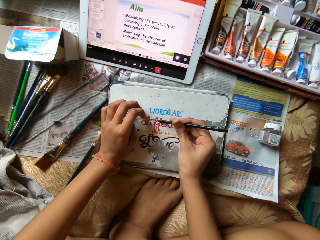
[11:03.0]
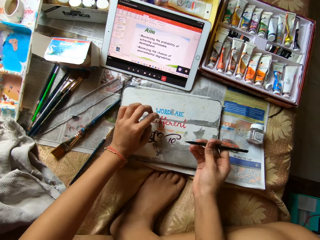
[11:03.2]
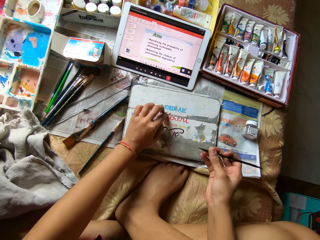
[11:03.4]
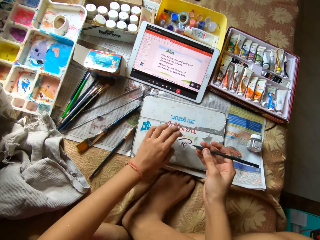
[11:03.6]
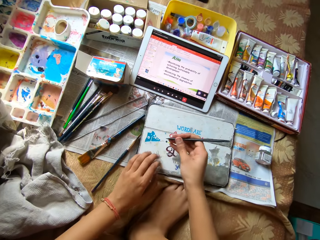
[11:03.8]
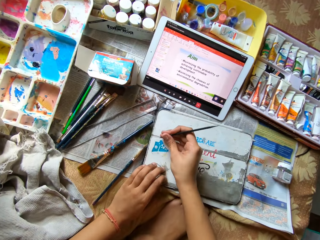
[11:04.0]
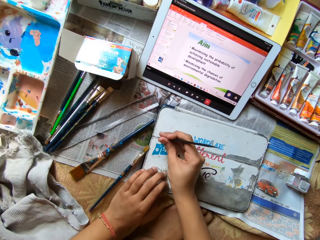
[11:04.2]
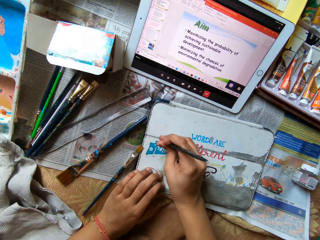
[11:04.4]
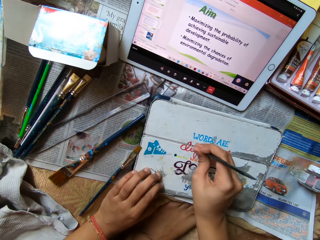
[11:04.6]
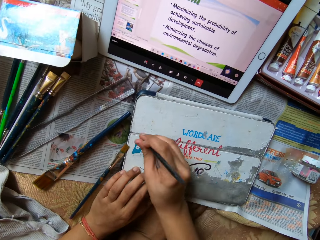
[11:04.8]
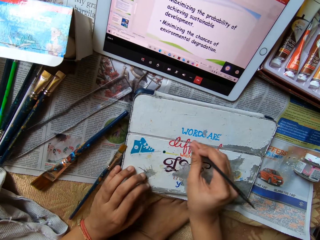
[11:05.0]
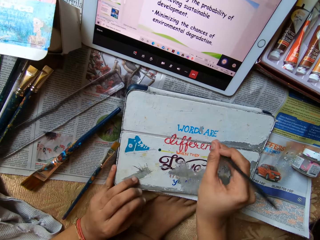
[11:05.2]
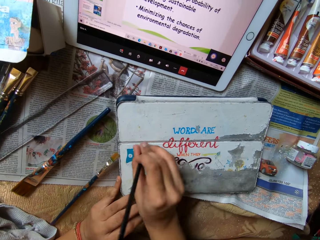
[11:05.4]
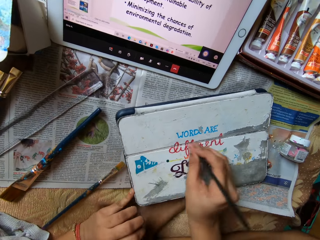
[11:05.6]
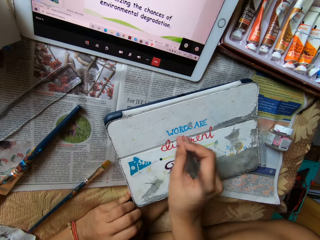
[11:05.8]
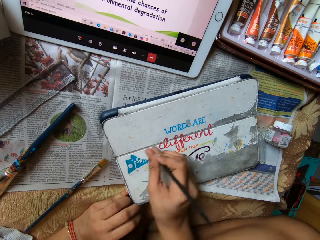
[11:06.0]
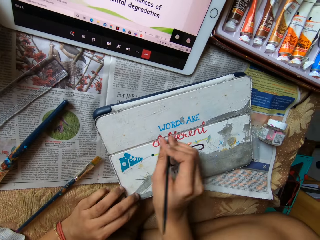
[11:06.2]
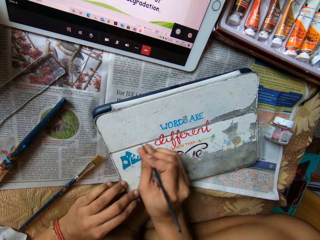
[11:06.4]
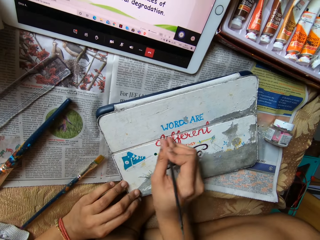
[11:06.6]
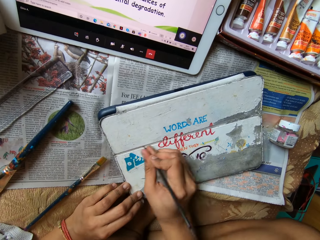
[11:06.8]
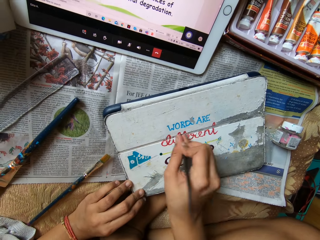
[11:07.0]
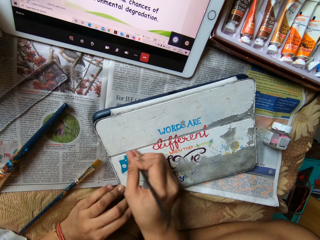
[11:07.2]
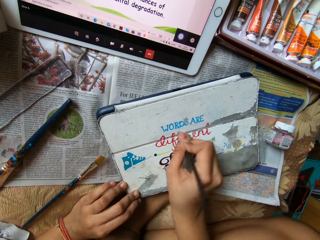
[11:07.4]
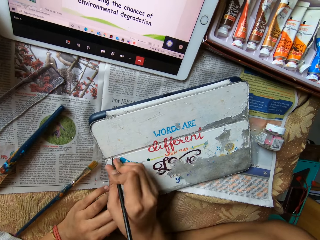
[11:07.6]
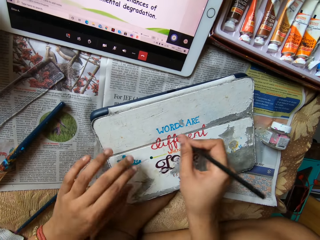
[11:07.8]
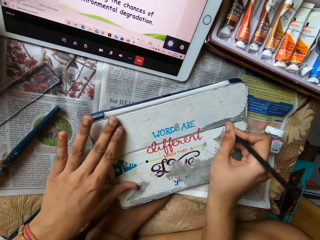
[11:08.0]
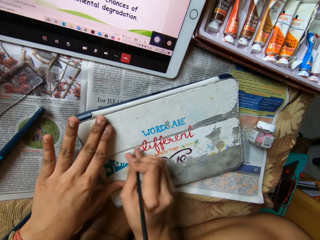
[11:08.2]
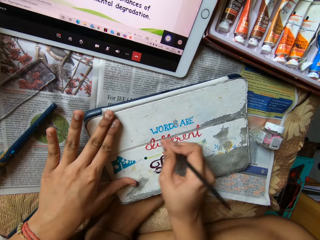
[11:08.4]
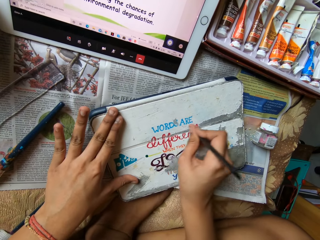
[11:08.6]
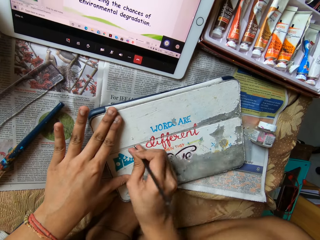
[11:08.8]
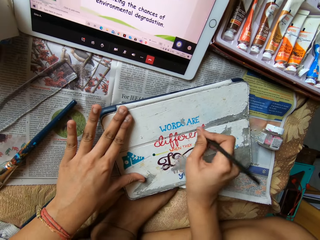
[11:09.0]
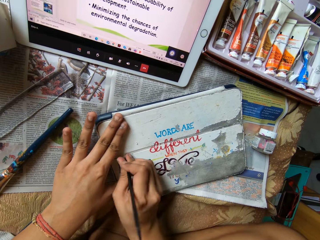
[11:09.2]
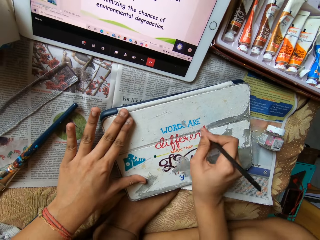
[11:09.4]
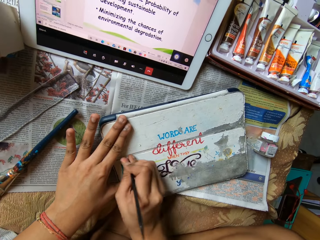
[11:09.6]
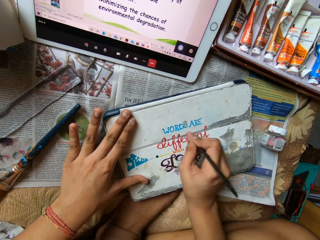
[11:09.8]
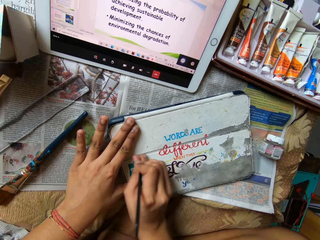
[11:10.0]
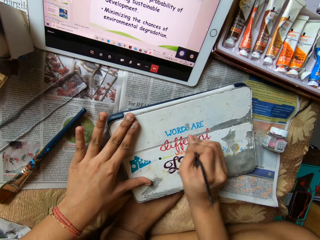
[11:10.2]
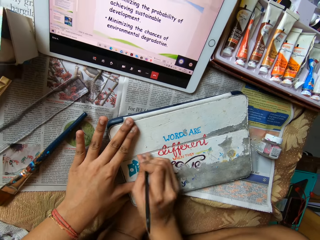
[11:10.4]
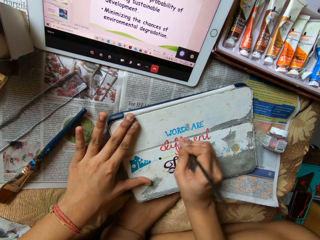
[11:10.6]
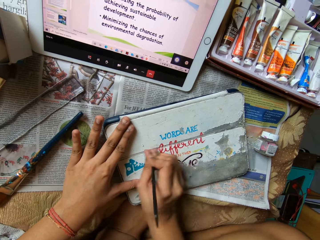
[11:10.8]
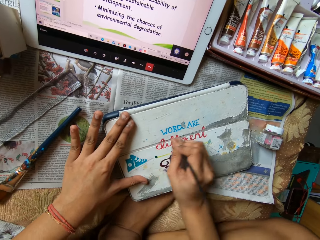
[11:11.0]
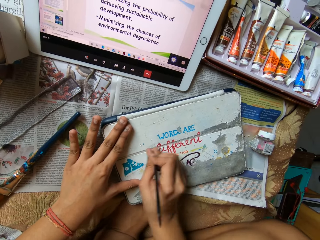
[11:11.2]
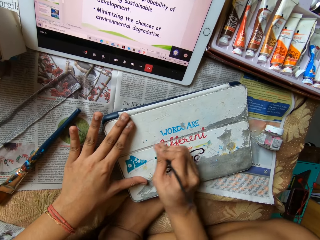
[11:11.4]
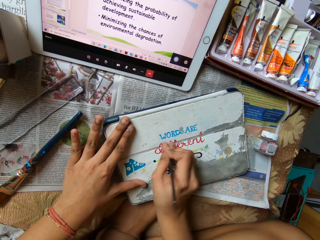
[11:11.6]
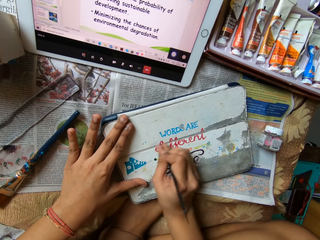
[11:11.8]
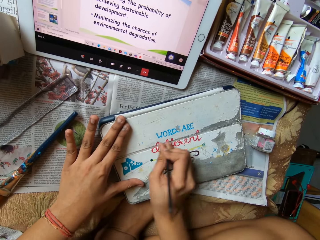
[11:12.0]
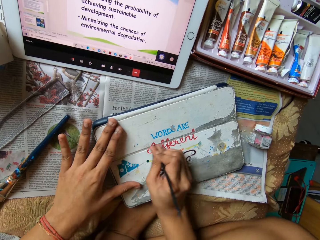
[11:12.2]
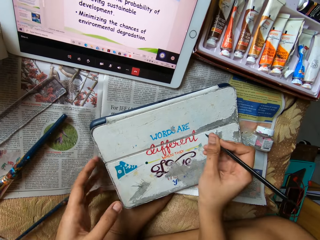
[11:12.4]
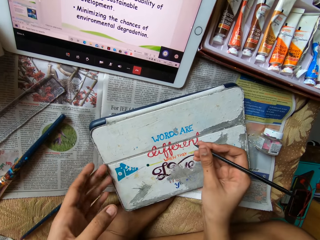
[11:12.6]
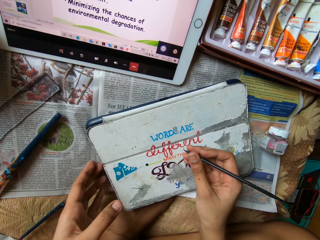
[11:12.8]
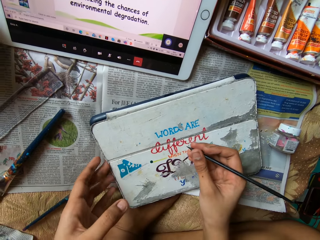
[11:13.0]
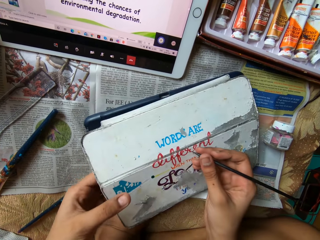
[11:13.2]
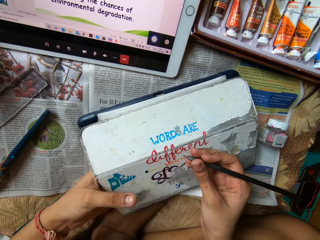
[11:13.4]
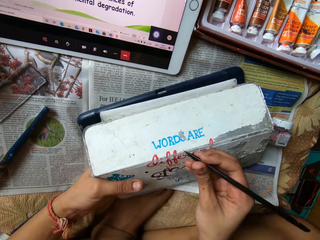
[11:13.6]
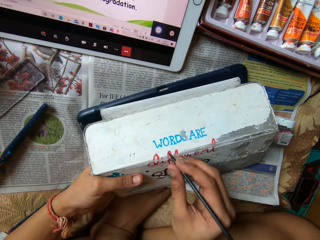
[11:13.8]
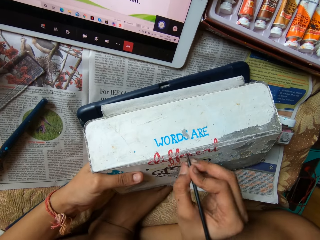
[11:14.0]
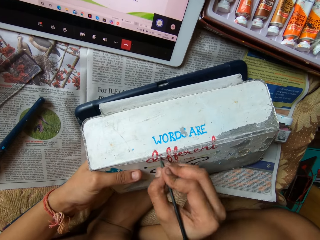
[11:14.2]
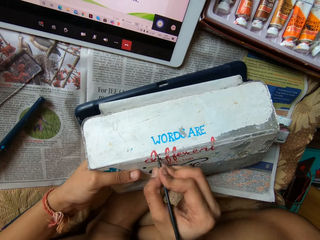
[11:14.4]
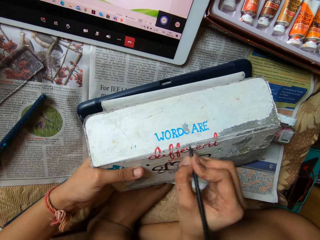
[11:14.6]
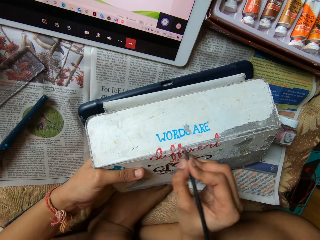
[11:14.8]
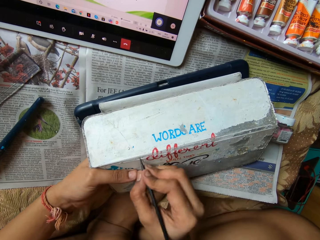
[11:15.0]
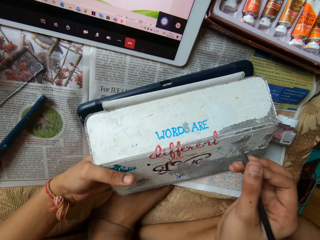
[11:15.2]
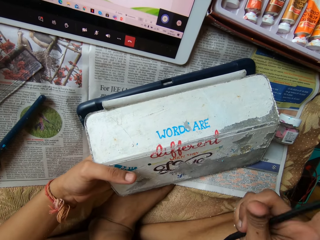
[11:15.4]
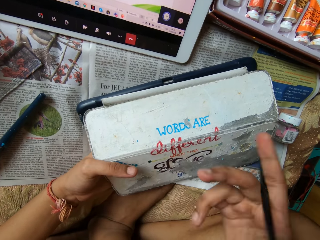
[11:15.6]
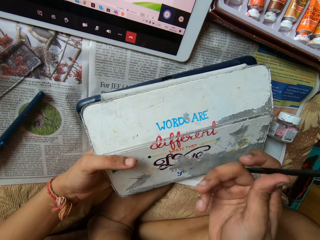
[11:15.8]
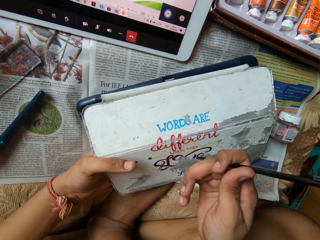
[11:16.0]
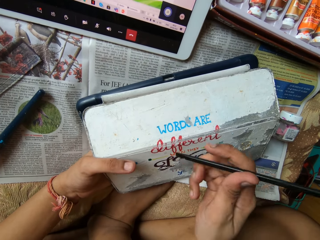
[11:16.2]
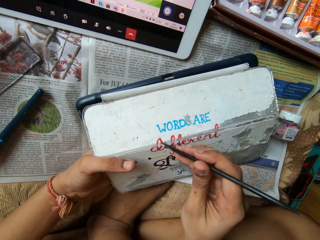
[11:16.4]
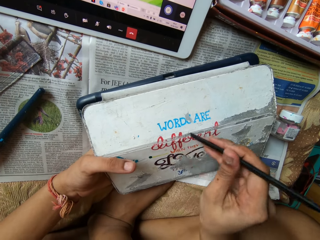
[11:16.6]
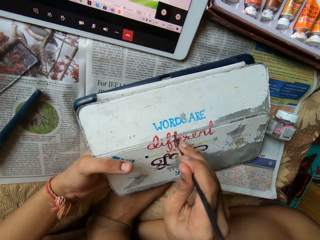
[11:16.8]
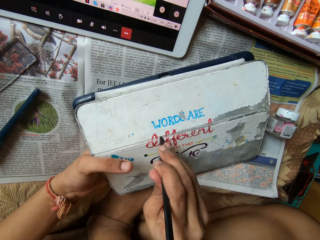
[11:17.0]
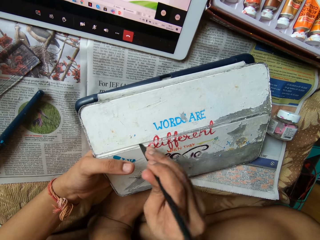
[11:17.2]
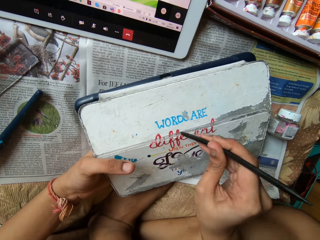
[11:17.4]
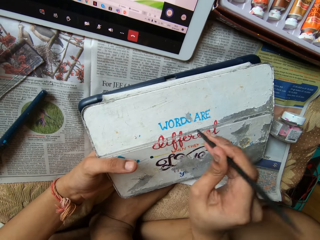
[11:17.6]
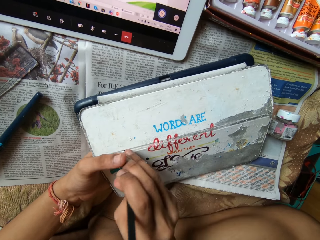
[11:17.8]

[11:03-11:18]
The camera wearer wipes the tablet case with her left hand. She scrapes the tablet case with the file in her right hand. She moves the tablet case on the bed with her left hand. She opens the tablet case with her left hand. She lifts up the tablet cover with the left hand. She removes something on the tablet cover with the pencil.

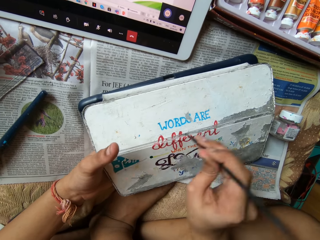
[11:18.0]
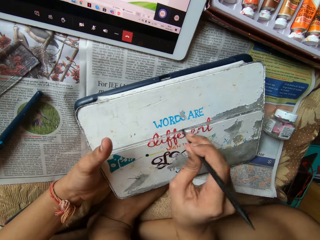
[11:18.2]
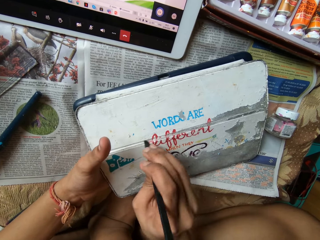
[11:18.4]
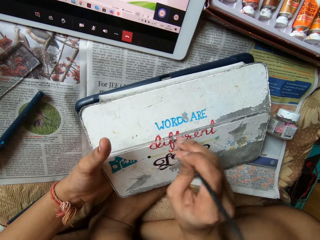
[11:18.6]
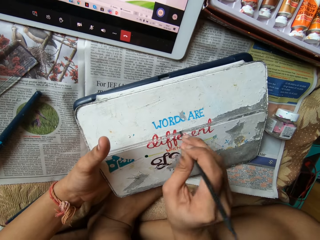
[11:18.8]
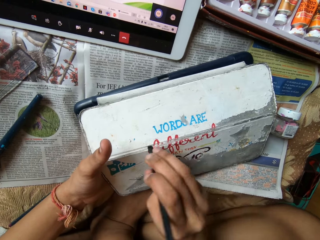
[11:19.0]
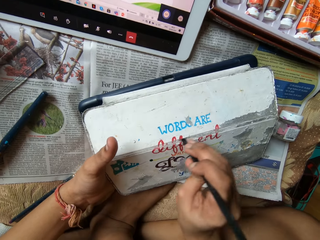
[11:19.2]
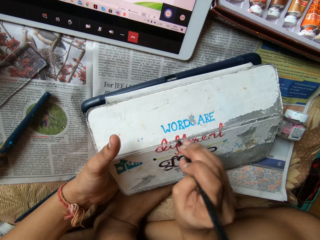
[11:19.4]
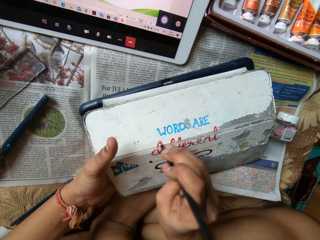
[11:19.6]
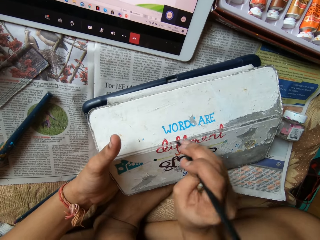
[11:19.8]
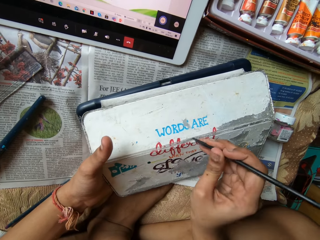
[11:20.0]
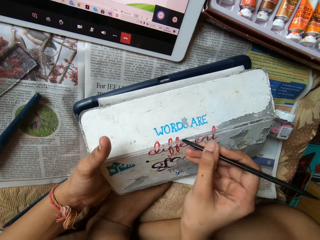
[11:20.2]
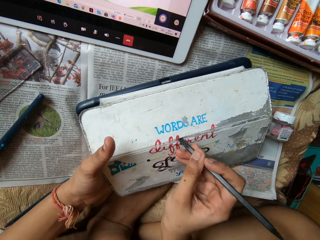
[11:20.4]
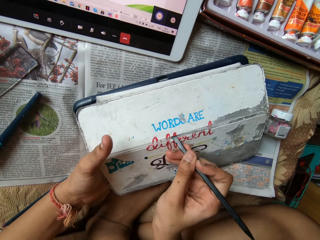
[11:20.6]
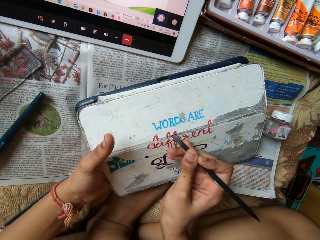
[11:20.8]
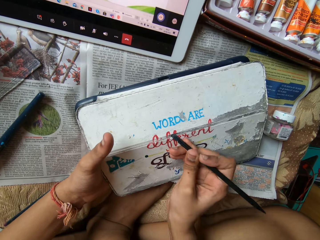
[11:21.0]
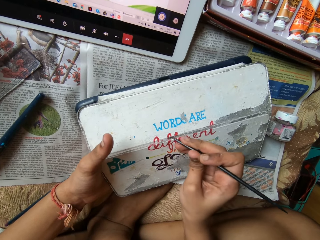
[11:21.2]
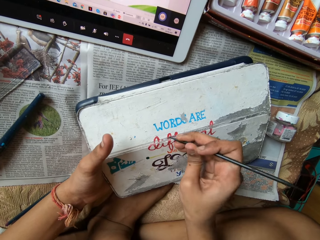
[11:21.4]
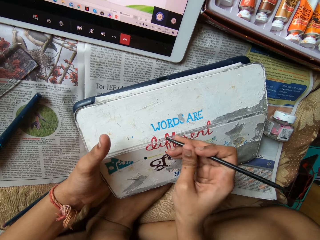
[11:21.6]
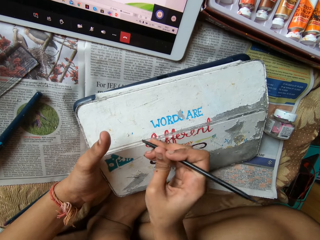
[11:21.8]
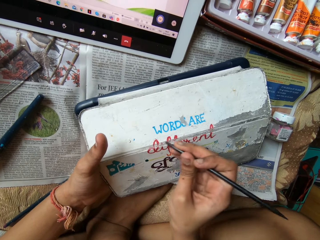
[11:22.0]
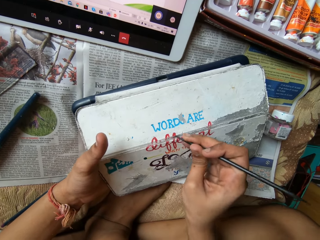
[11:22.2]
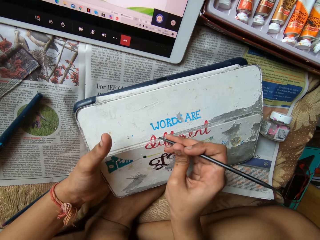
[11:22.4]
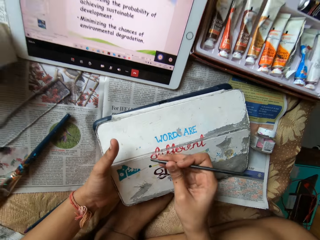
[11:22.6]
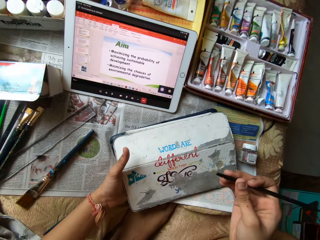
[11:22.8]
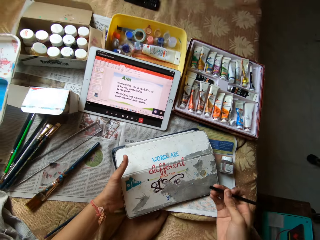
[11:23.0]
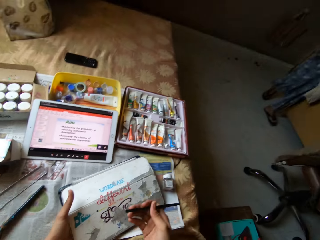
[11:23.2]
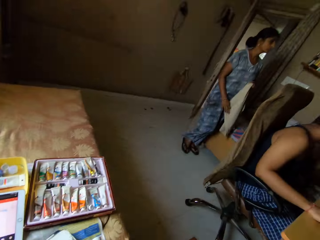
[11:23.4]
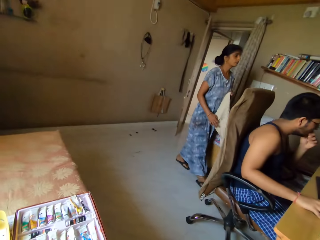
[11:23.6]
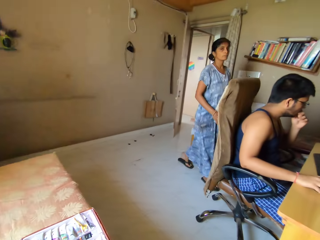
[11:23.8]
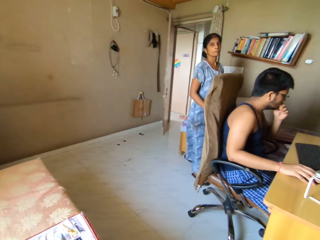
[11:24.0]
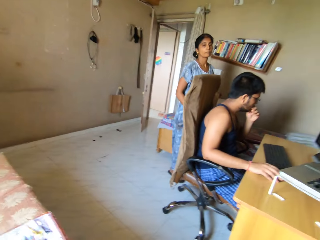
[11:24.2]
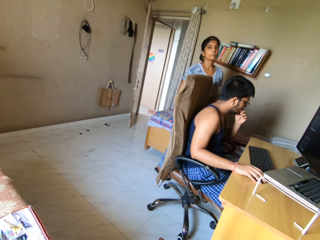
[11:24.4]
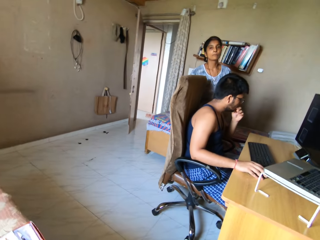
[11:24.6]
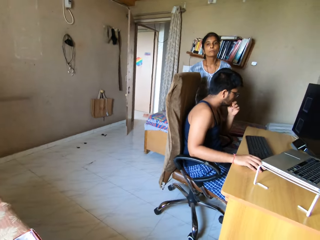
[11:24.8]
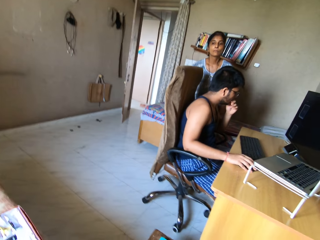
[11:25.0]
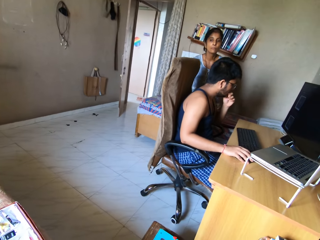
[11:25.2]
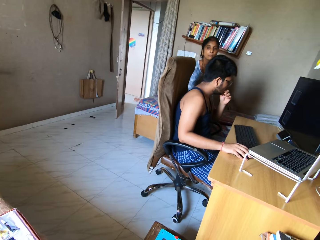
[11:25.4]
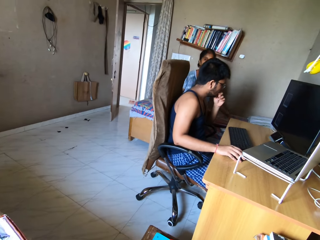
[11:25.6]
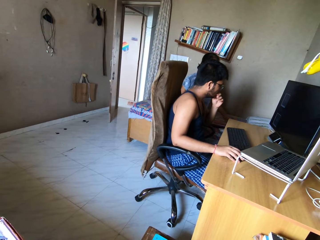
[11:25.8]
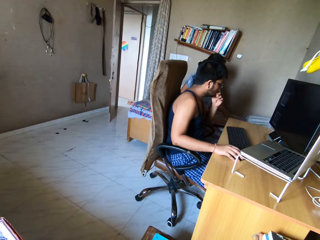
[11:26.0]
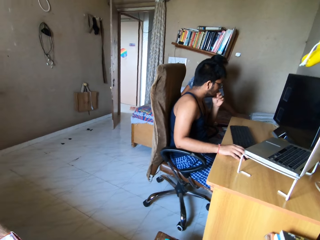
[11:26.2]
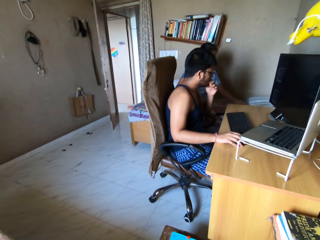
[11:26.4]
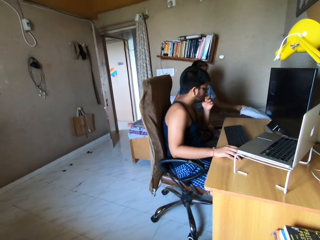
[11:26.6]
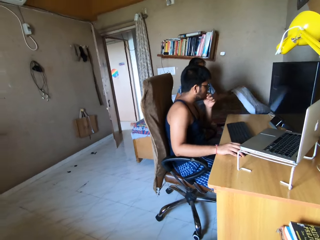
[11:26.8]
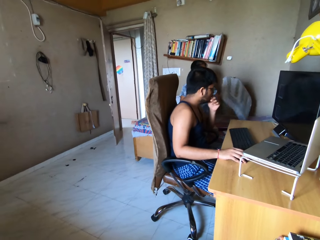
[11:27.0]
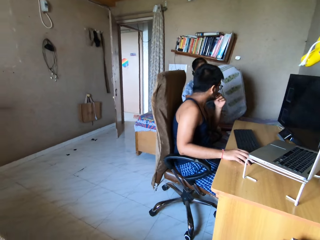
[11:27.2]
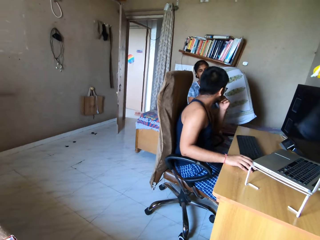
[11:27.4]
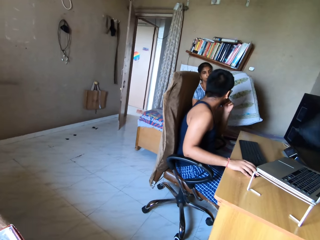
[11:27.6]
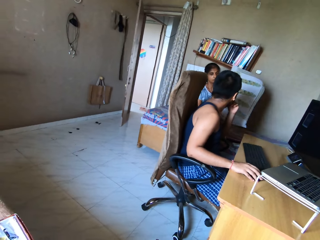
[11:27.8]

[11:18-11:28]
The camera wearer interacts with a woman and a man. They look around. A person sits across the room. The woman walks across the room. The woman picks up a pillow from the bed with her left hand.
